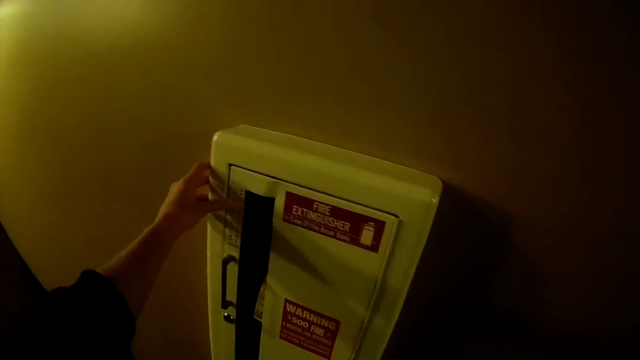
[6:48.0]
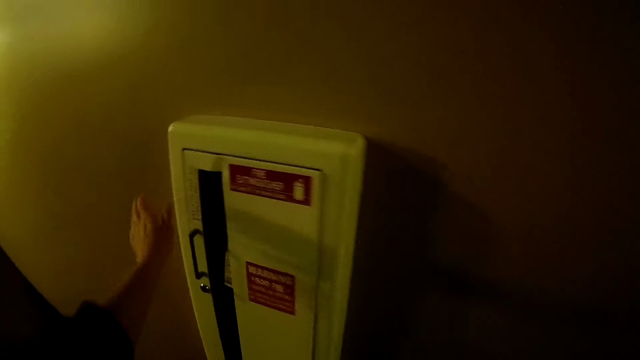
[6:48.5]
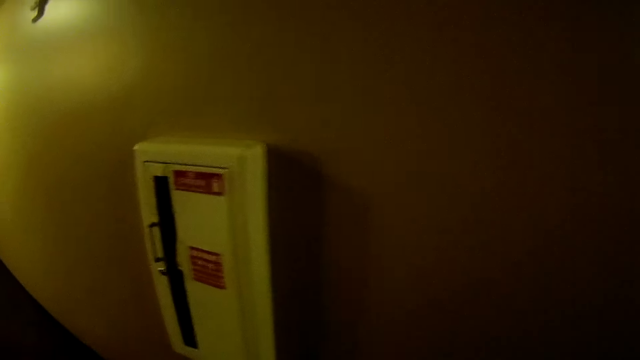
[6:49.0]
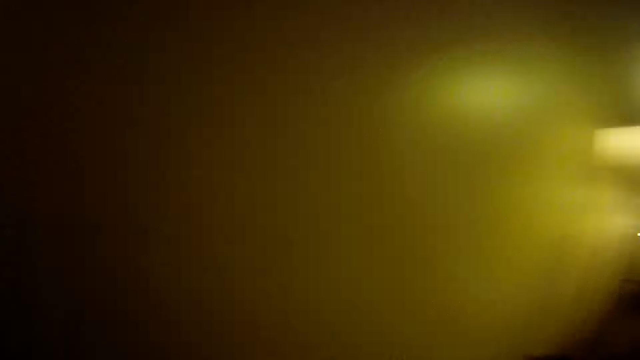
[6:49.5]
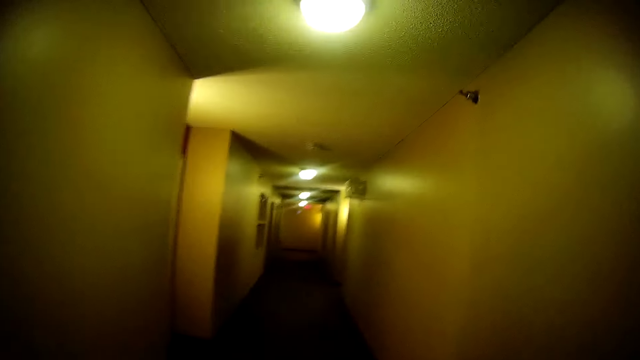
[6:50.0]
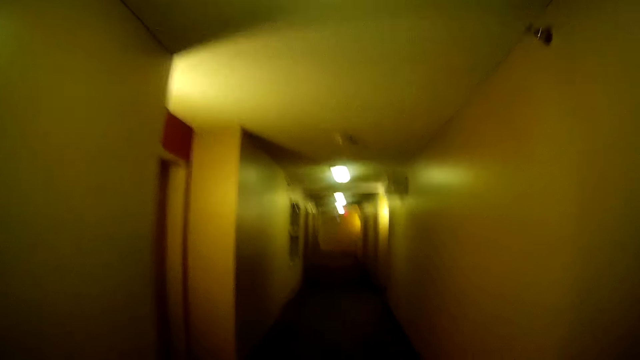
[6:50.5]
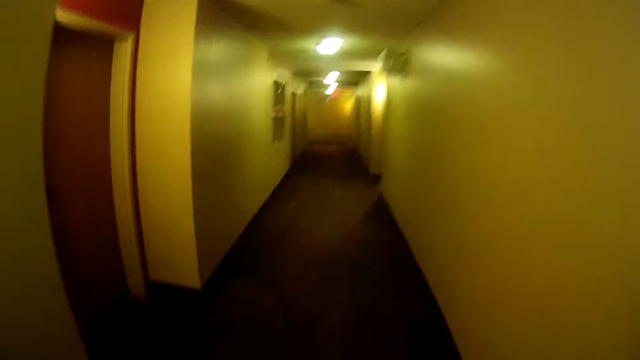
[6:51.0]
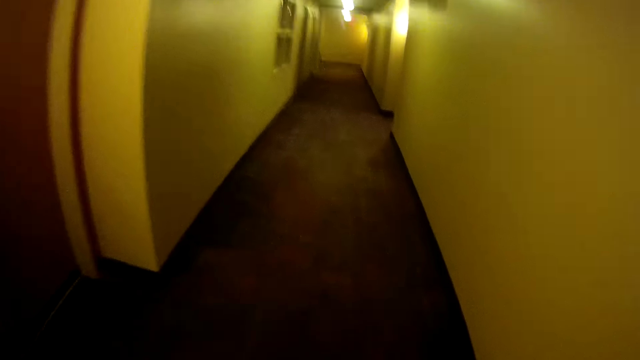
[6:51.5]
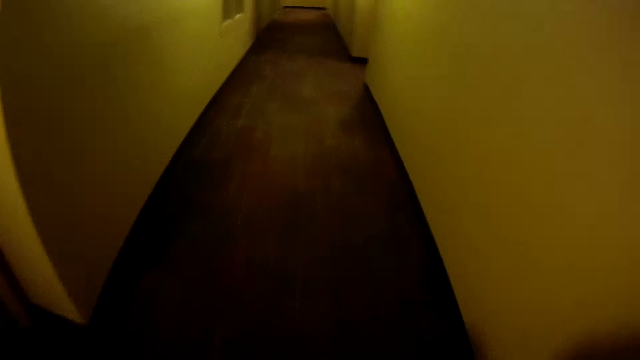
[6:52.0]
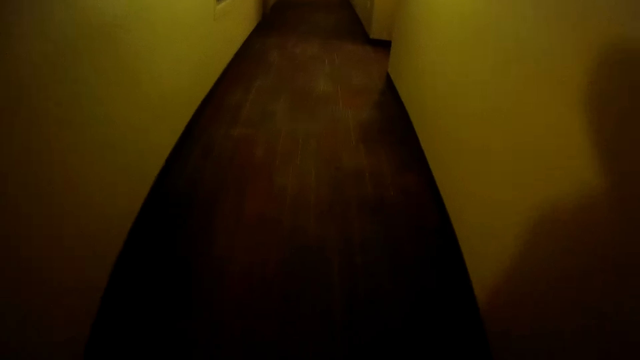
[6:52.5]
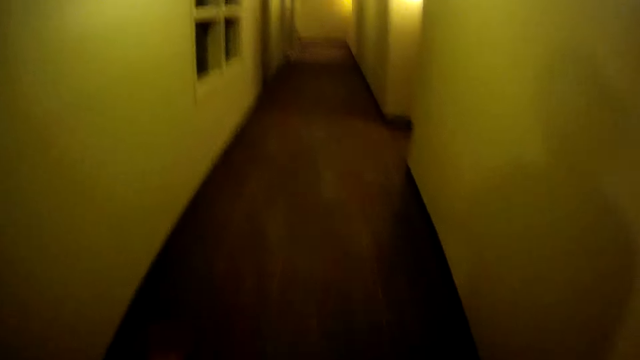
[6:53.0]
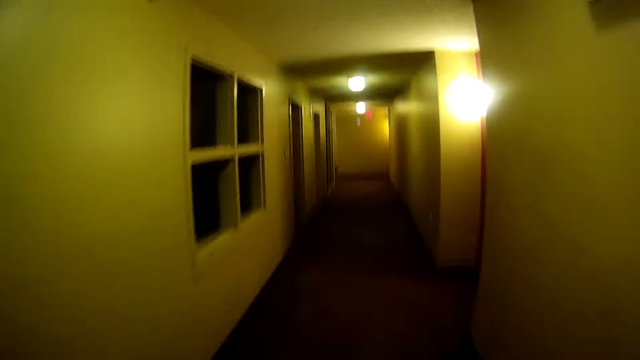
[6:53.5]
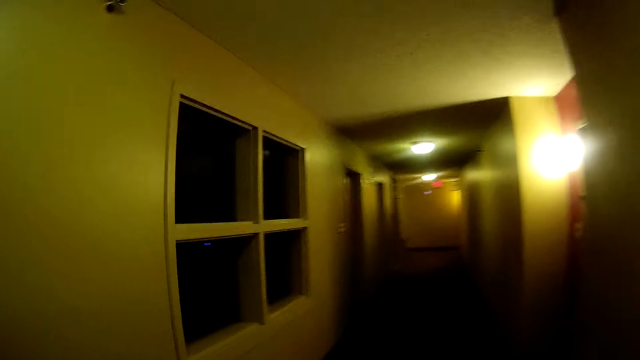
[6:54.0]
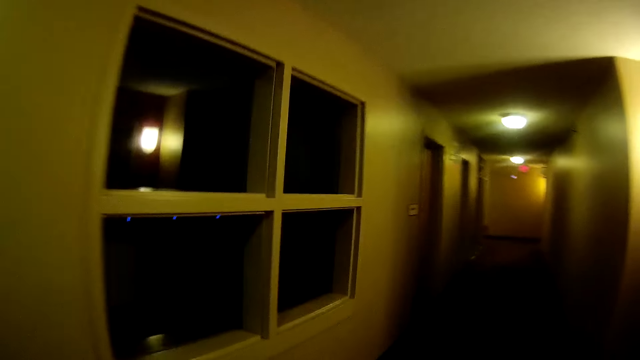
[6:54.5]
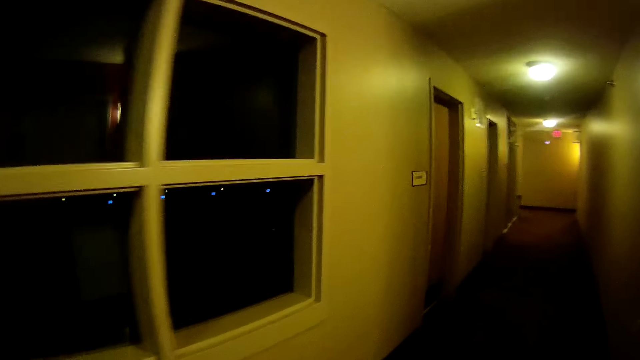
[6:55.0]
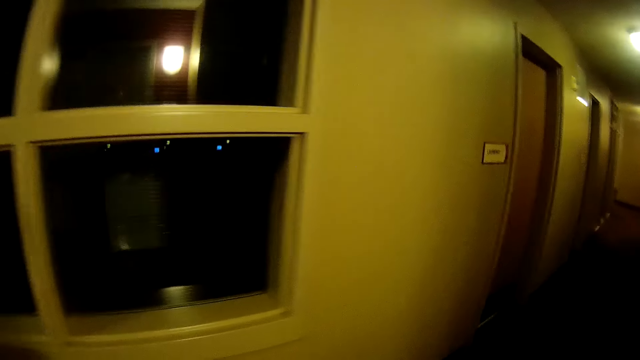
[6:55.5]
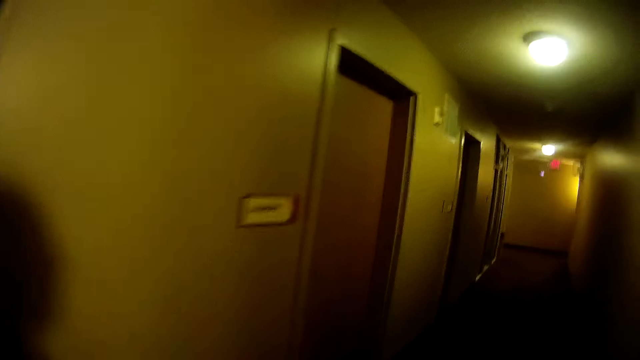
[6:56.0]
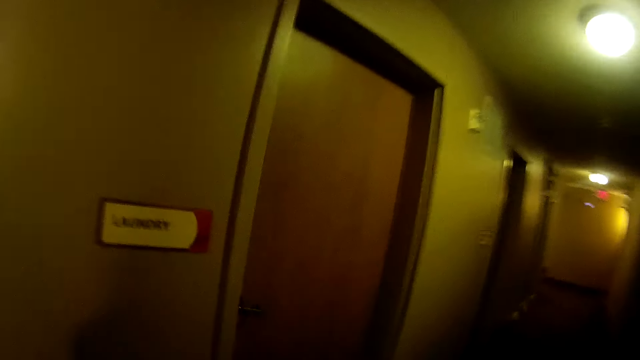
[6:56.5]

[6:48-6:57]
The camera wearer walks through the corridor.

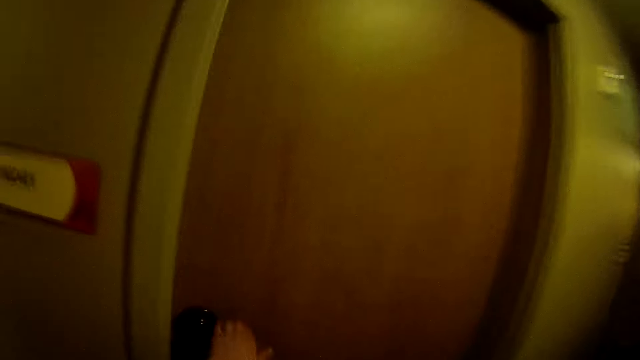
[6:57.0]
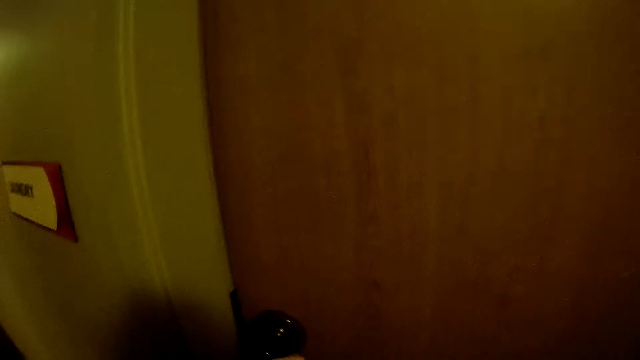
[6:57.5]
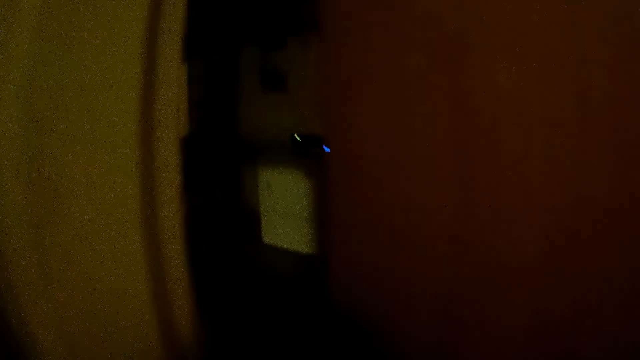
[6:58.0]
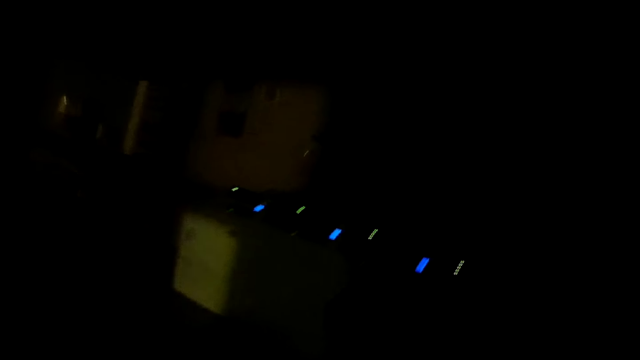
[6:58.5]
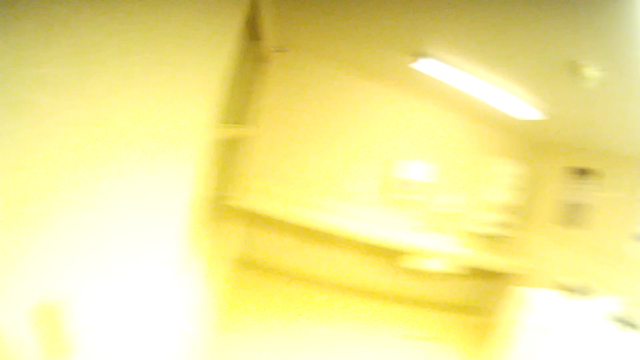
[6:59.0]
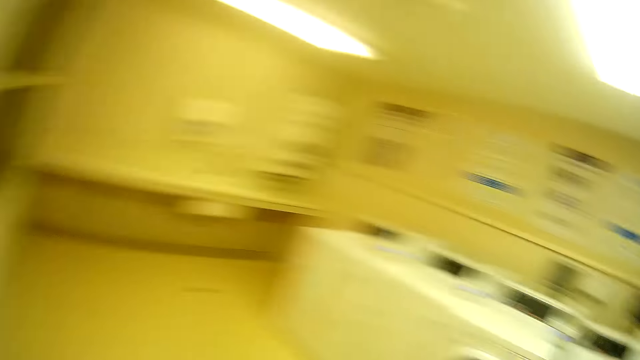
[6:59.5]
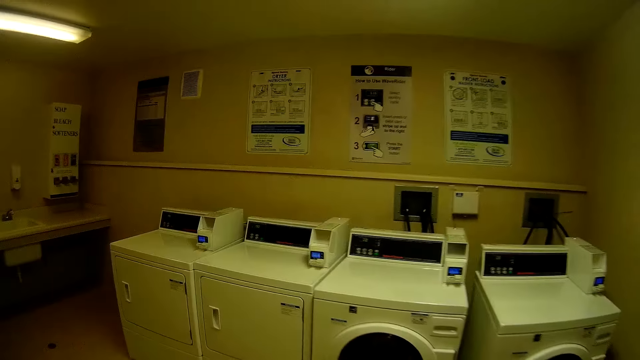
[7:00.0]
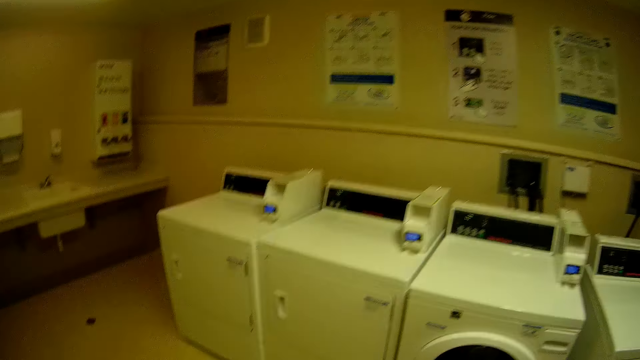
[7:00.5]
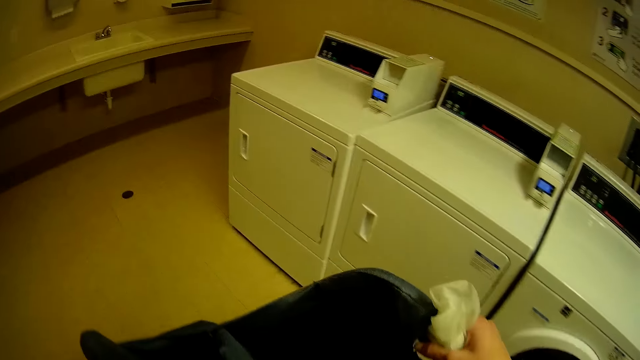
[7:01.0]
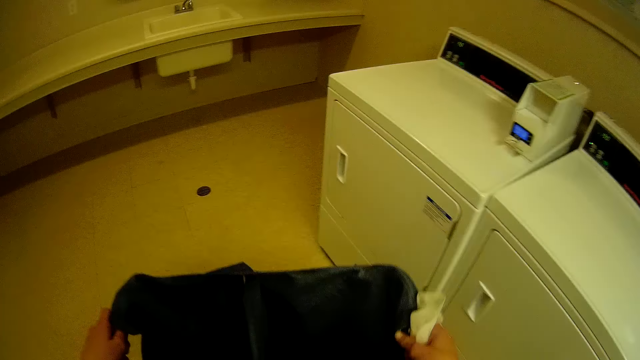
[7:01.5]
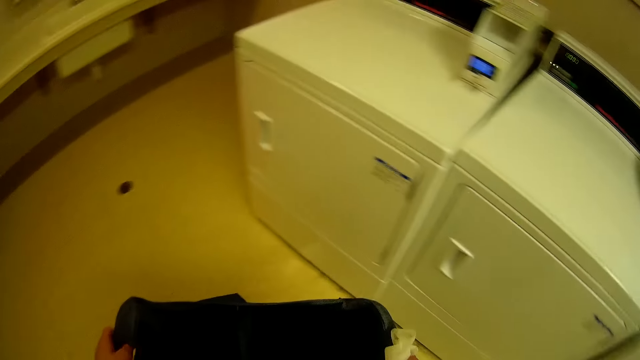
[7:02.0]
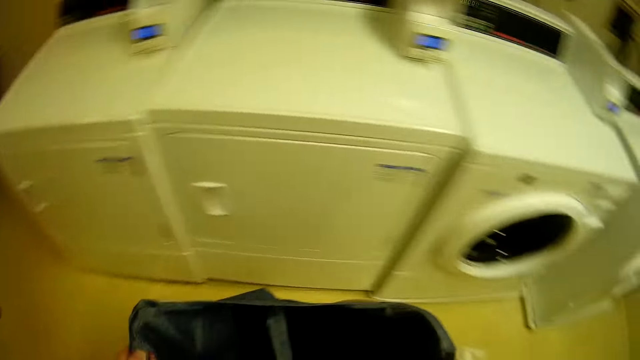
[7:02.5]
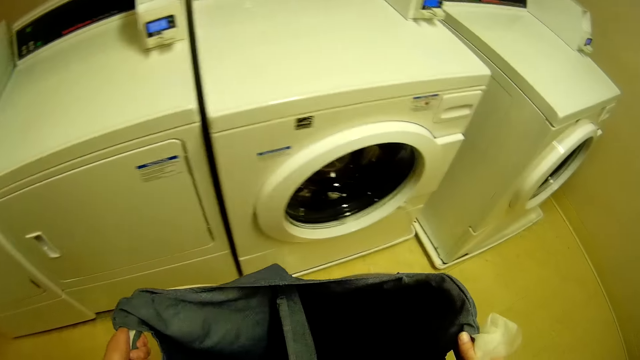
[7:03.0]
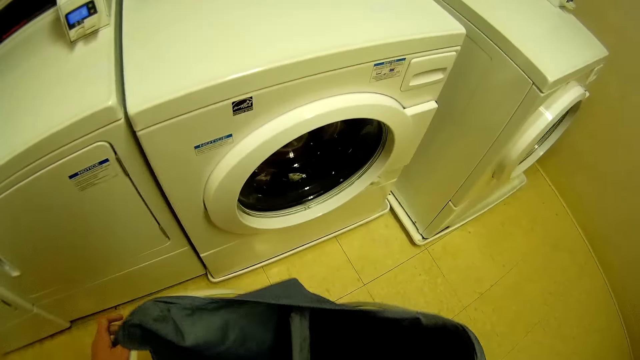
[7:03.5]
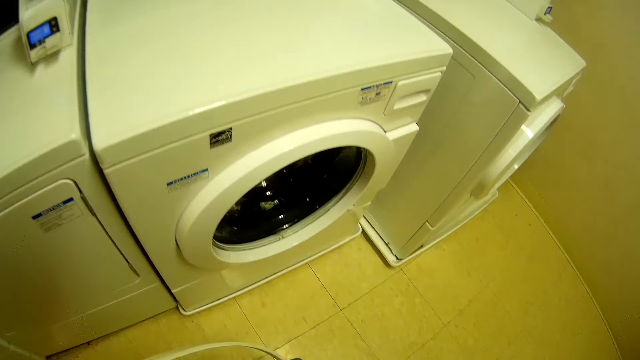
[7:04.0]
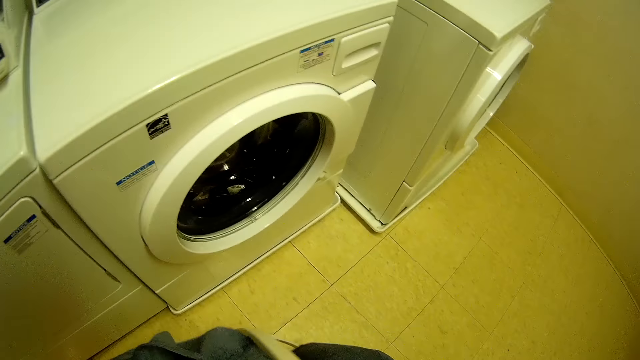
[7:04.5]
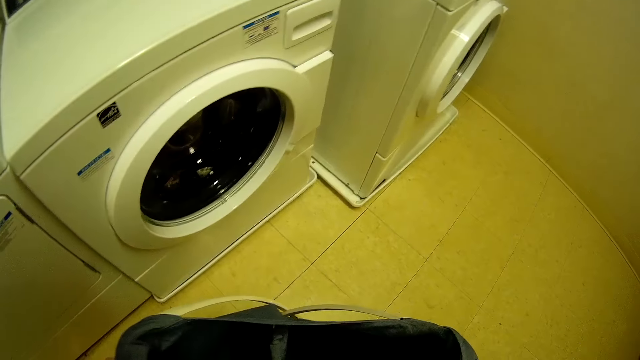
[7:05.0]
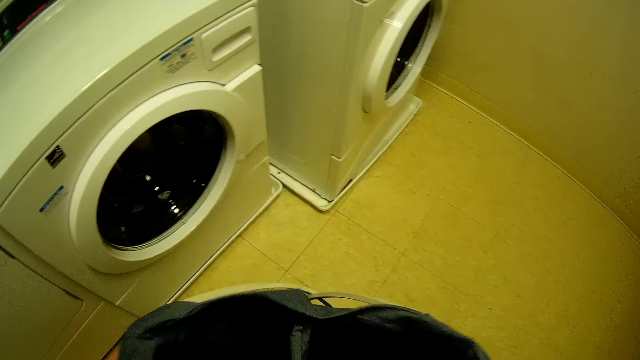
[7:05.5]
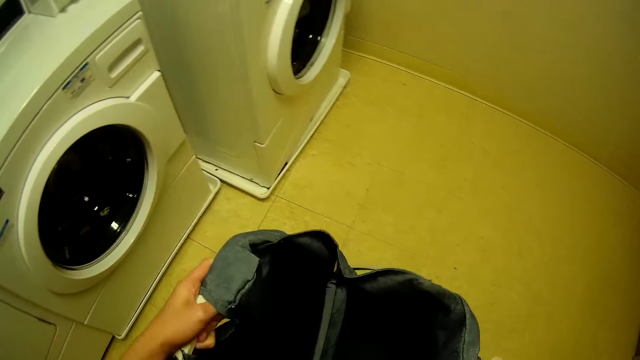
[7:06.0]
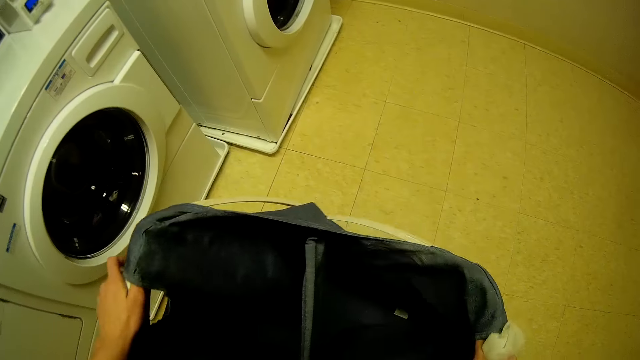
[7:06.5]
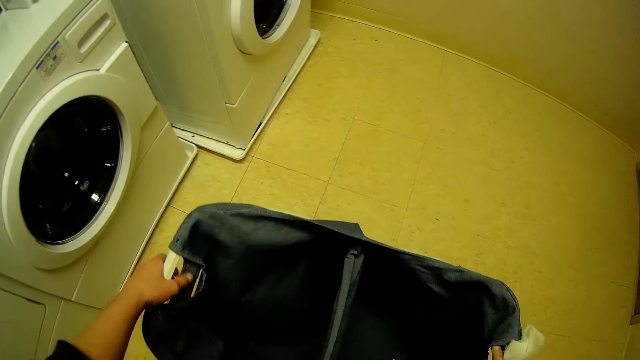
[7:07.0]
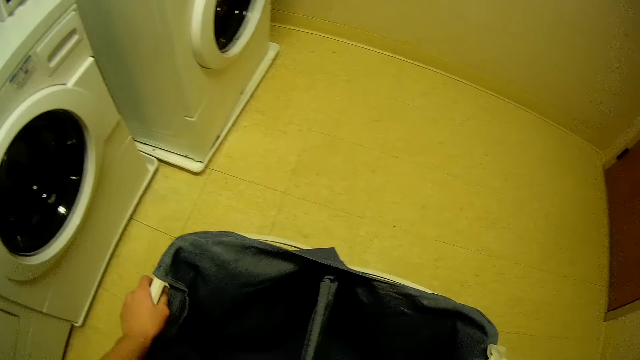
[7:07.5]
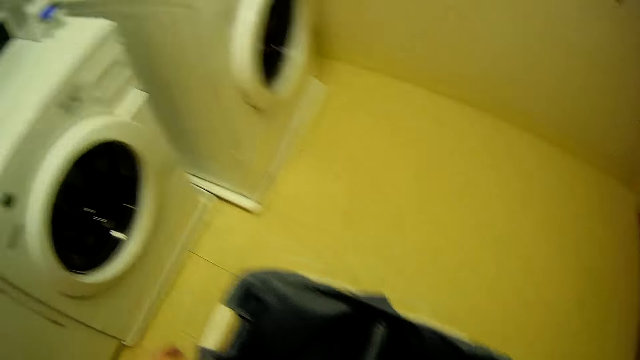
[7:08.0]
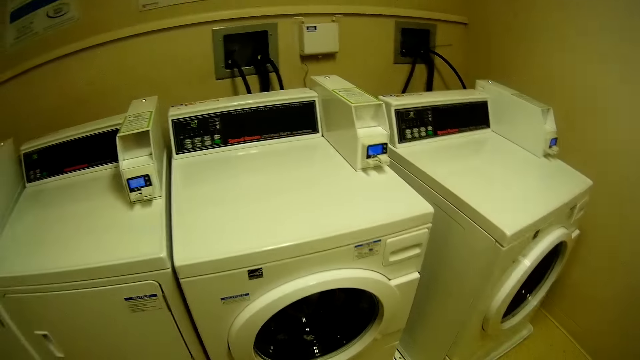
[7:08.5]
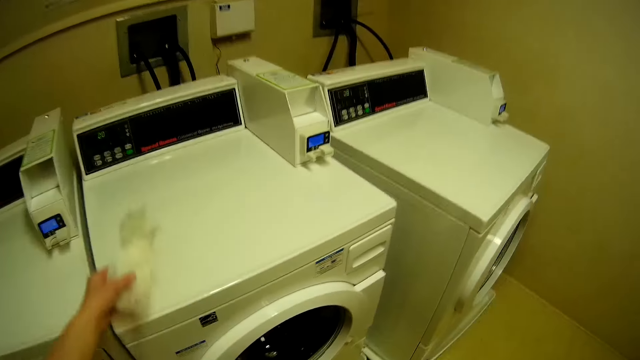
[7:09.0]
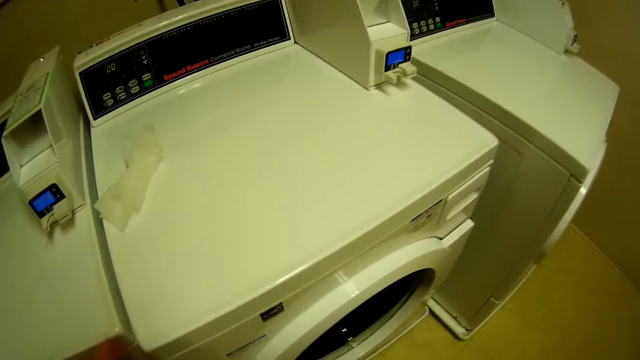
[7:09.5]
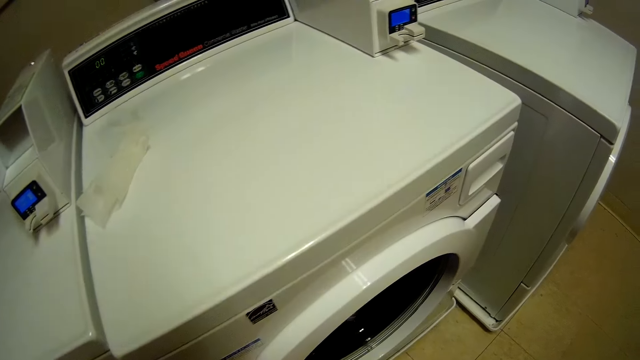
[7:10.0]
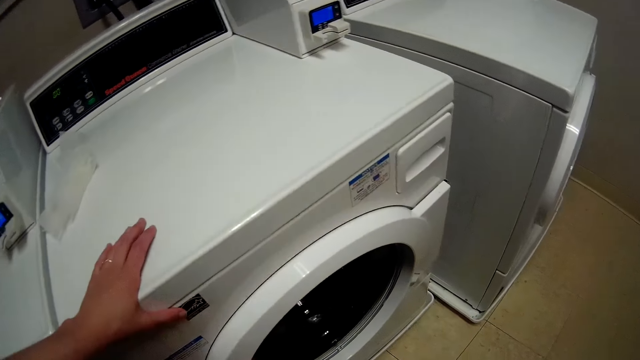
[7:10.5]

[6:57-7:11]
The camera wearer opens a door with his hand. He walks through the door into a laundry room. He walks around the room. He opens the laundry bag with his hands. He puts the folding laundry basket on the floor. He places the laundry bag on the floor with his hands. He places the dryer sheet on a laundry machine or washing machine.
